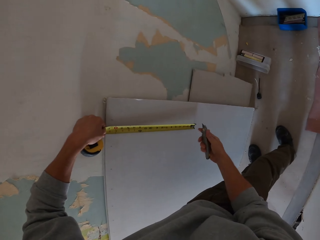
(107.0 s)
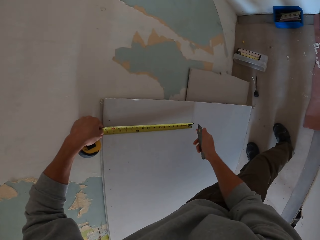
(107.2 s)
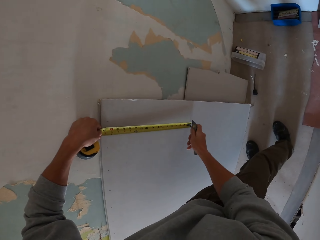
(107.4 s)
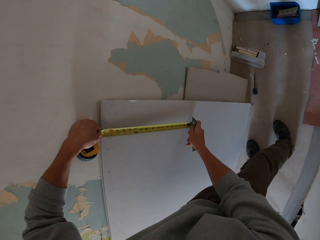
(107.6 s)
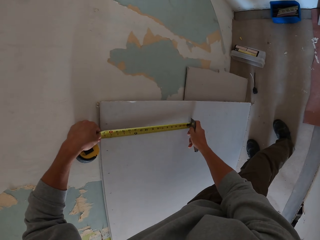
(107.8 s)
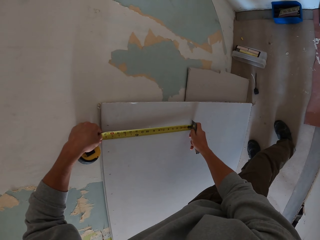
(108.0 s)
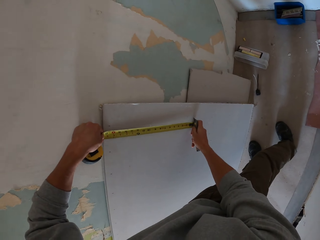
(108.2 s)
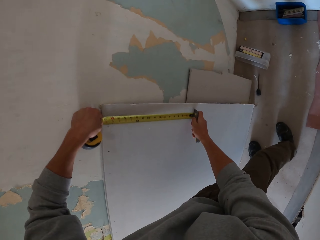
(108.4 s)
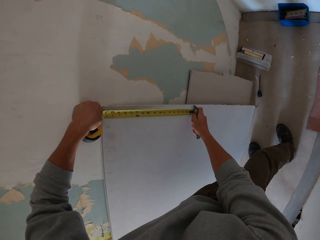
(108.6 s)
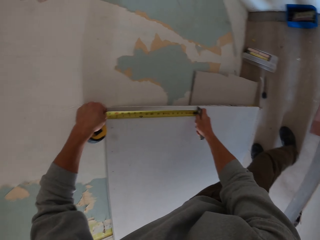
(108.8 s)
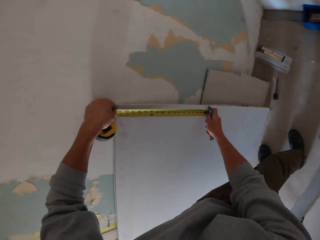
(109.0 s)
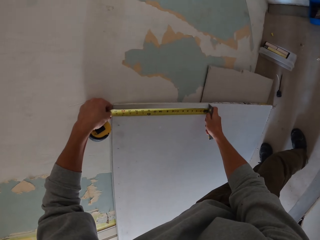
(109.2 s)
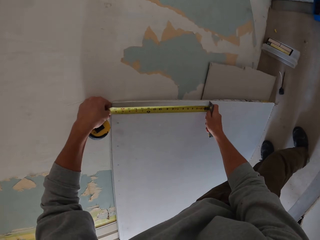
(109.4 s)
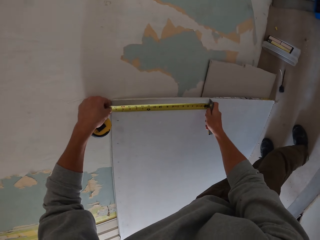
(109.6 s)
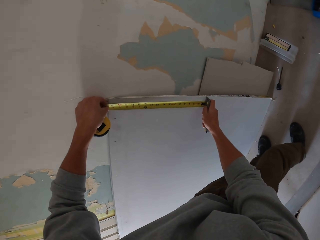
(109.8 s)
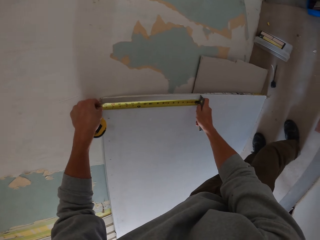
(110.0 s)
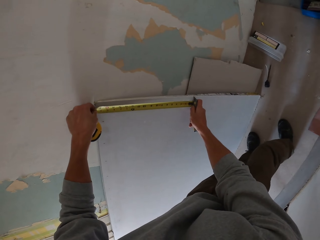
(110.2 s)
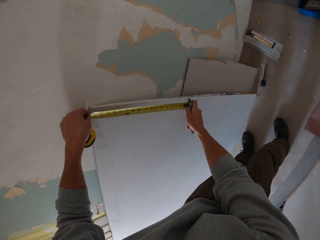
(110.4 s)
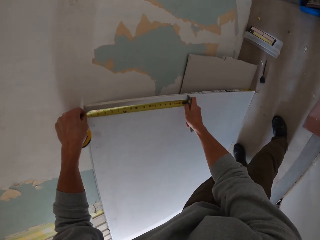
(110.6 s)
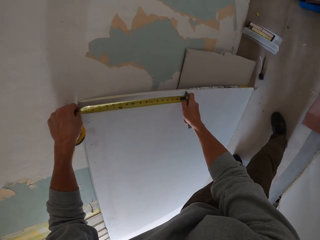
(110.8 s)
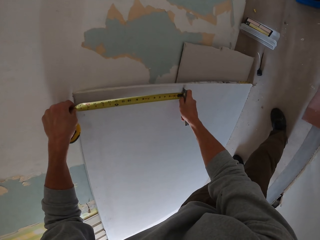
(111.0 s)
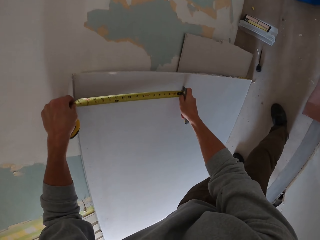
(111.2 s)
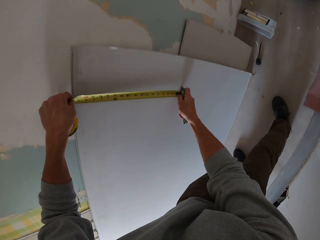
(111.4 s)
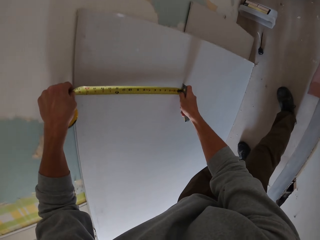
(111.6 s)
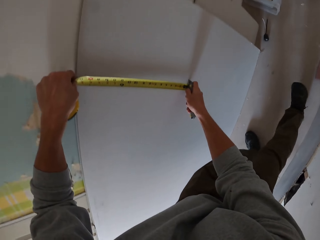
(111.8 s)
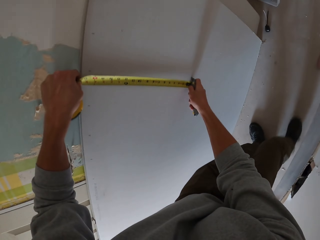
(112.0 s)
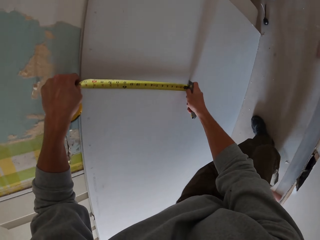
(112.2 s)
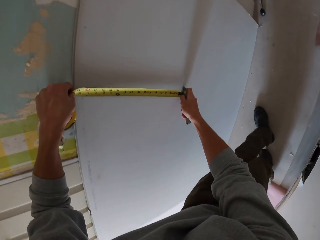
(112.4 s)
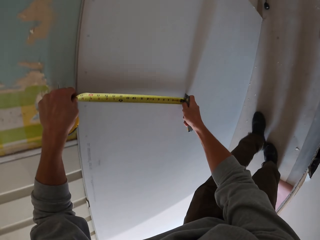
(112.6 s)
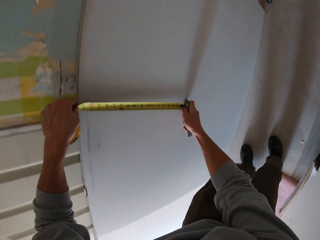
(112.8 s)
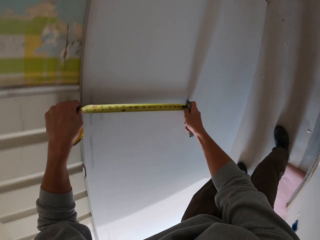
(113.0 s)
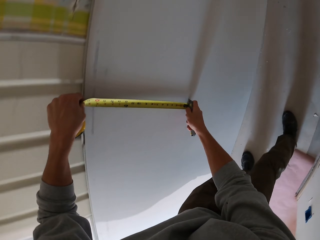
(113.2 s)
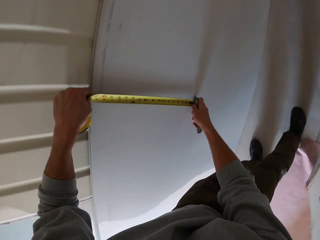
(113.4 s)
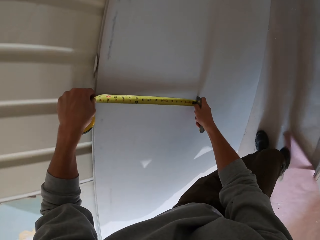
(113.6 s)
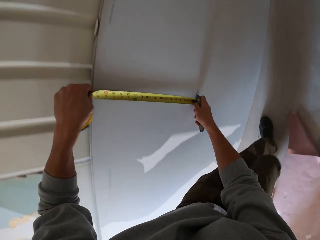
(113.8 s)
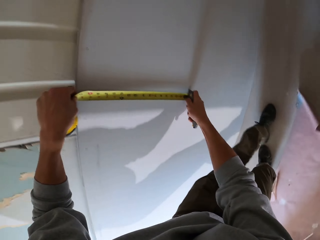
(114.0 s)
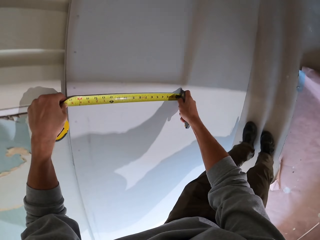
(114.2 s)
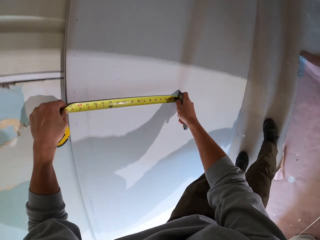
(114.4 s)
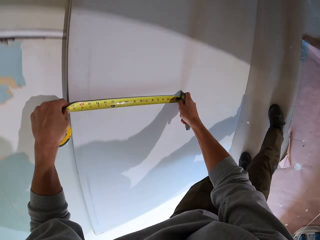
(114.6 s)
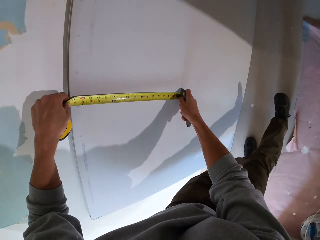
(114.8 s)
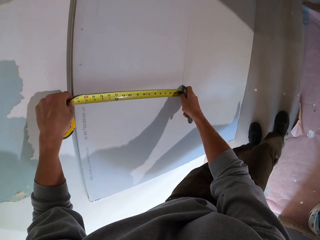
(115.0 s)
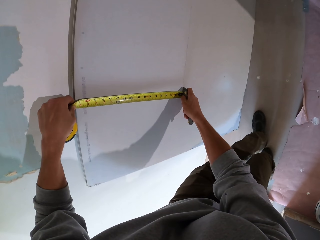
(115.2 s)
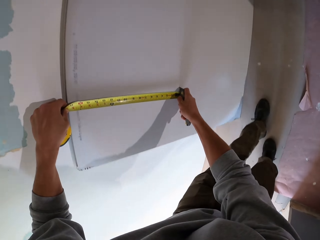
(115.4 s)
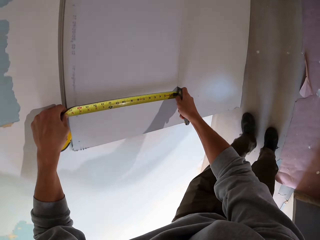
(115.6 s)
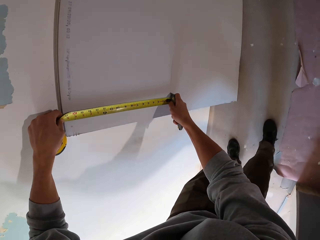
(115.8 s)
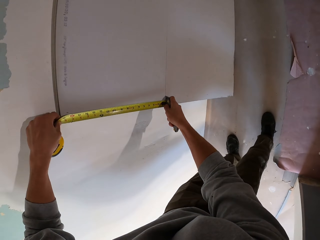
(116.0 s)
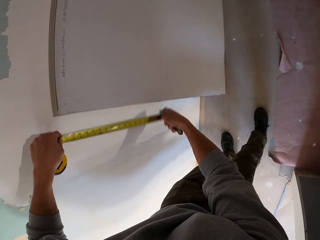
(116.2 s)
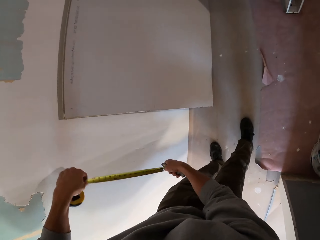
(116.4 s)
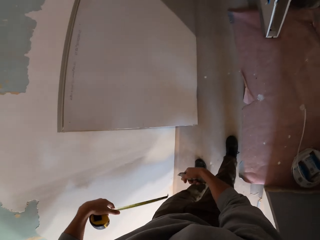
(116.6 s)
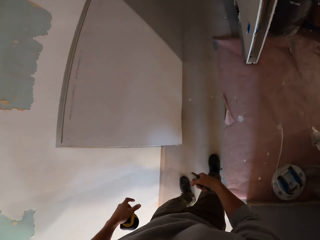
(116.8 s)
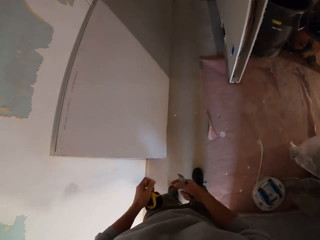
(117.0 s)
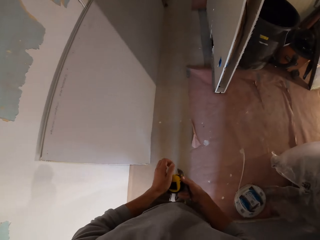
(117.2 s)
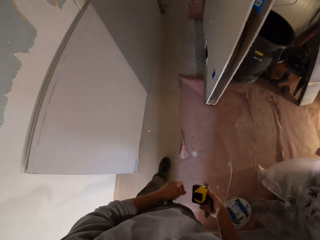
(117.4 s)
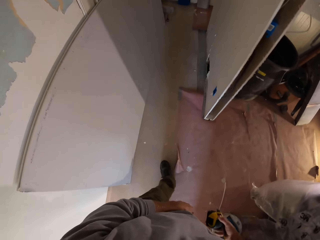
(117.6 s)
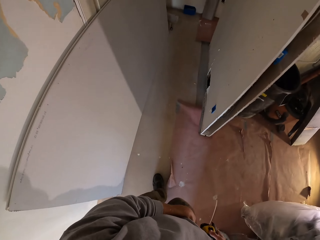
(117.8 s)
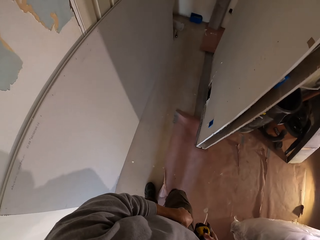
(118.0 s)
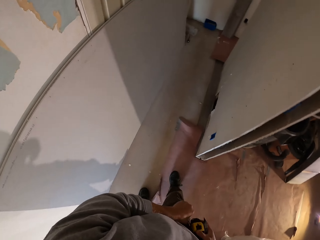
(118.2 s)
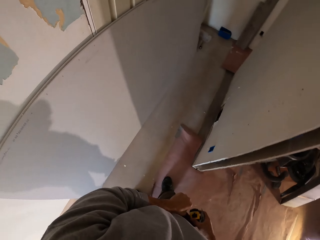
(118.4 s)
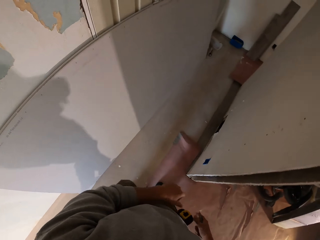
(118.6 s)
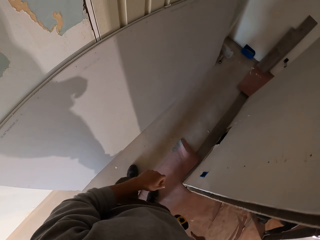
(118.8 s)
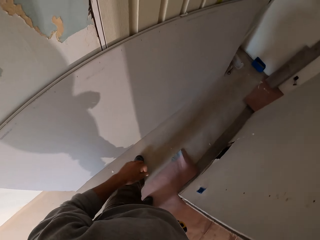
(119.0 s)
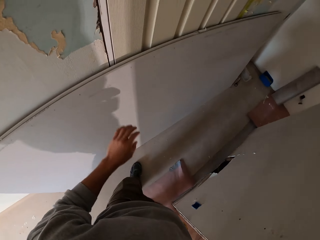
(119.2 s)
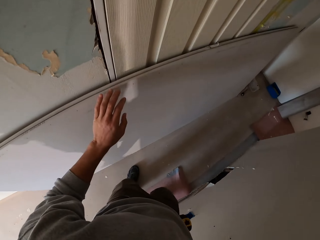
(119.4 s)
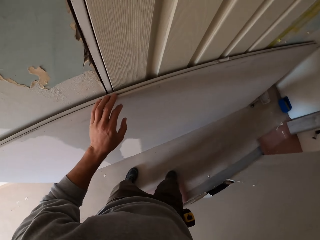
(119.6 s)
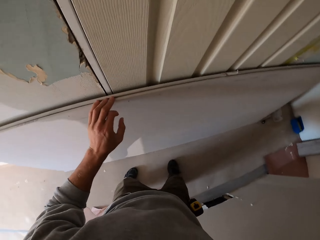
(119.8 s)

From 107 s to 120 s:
The camera wearer holds a cutter. They mark the ceiling board. They cut the board. They step backwards. They cut the board. They step backwards. They cut the board. They stare at the ceiling board. They hold the tape measure. They walk around.

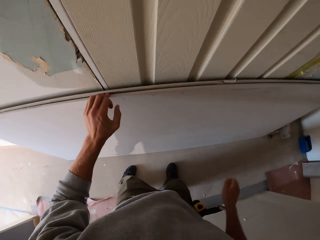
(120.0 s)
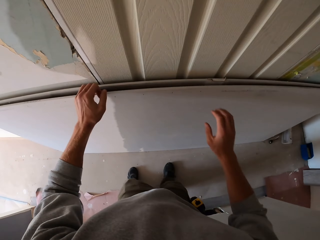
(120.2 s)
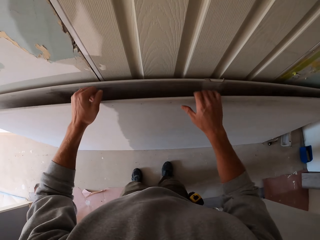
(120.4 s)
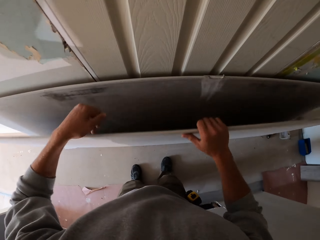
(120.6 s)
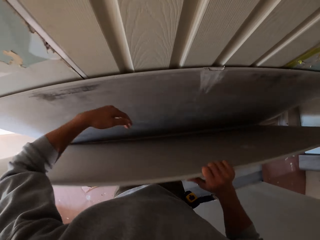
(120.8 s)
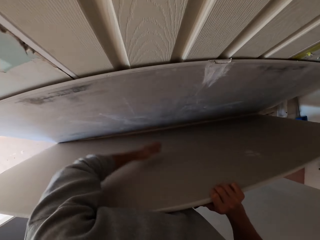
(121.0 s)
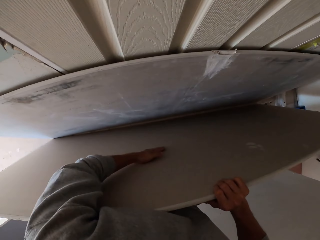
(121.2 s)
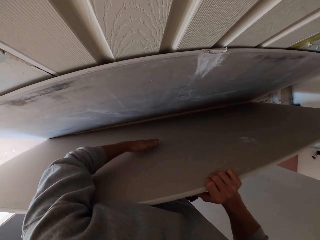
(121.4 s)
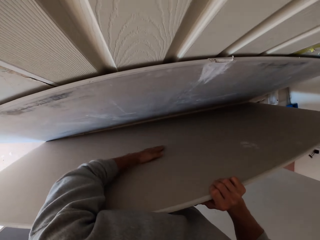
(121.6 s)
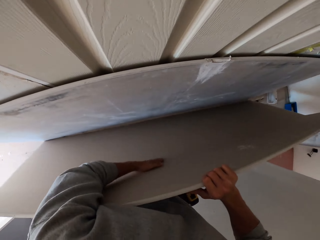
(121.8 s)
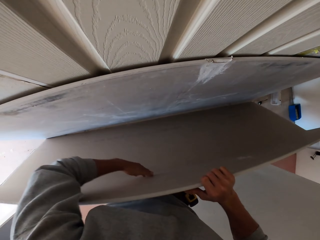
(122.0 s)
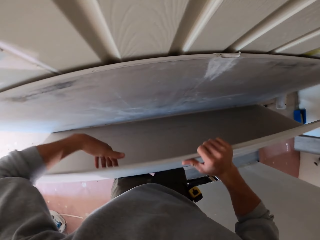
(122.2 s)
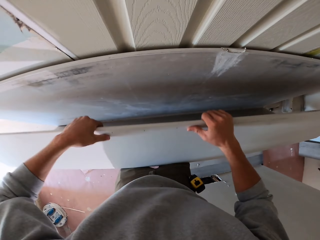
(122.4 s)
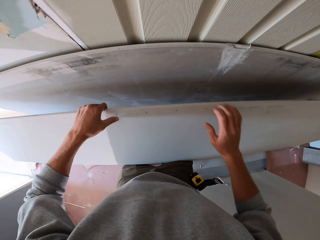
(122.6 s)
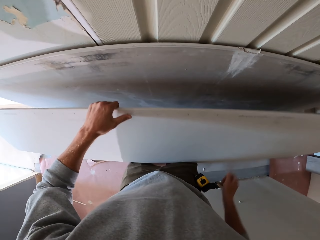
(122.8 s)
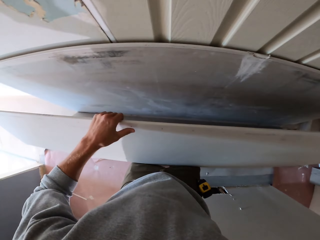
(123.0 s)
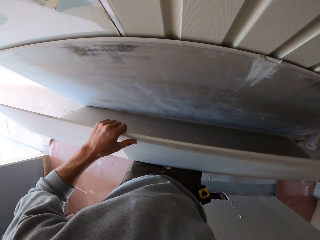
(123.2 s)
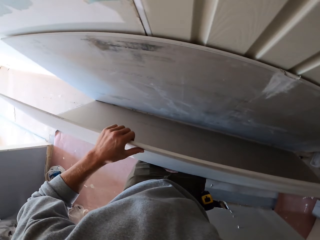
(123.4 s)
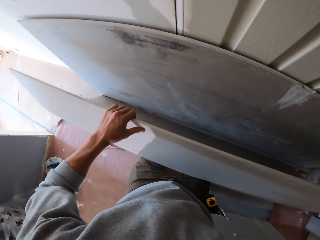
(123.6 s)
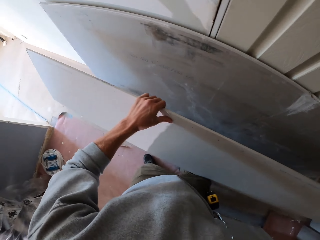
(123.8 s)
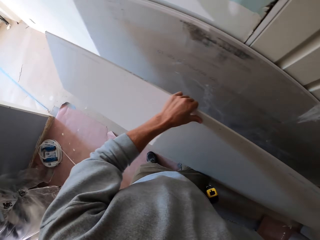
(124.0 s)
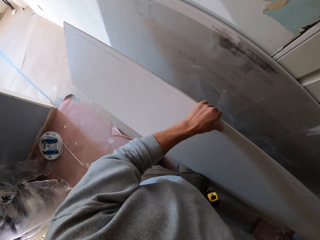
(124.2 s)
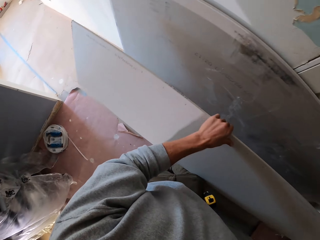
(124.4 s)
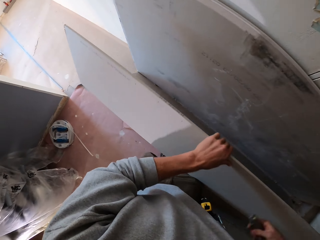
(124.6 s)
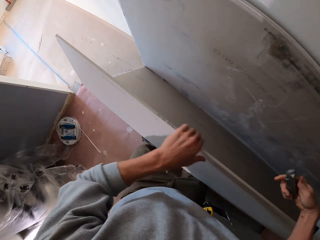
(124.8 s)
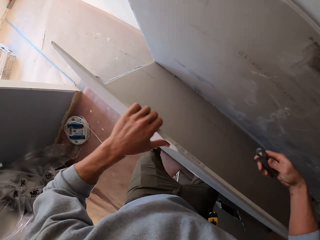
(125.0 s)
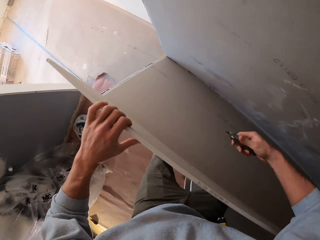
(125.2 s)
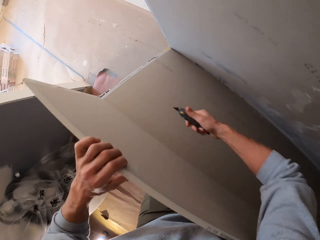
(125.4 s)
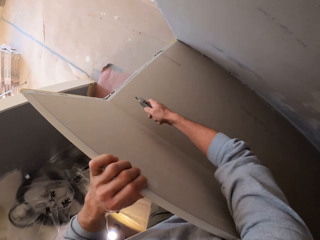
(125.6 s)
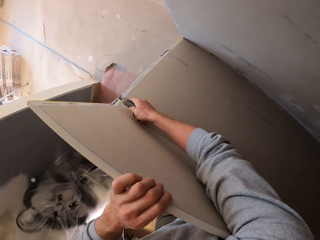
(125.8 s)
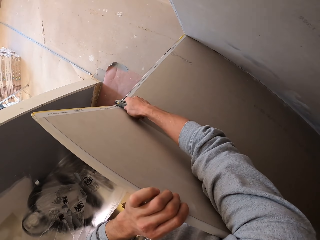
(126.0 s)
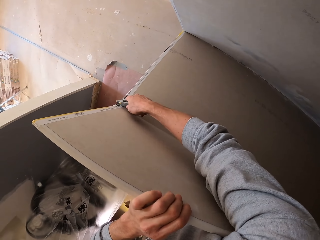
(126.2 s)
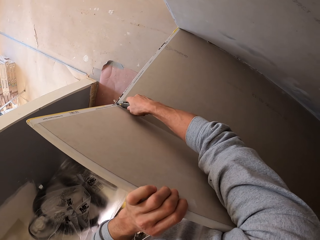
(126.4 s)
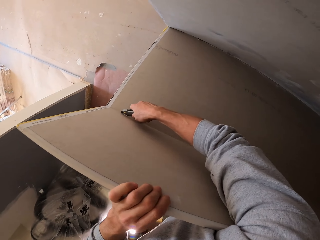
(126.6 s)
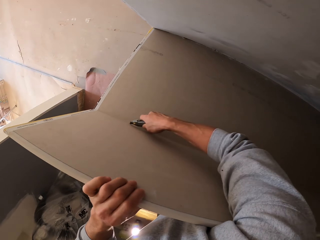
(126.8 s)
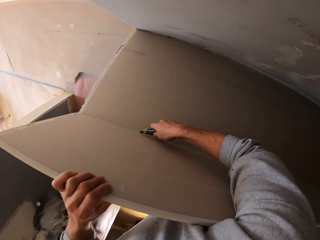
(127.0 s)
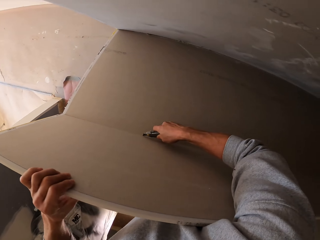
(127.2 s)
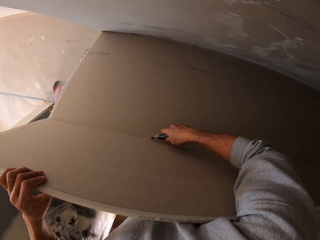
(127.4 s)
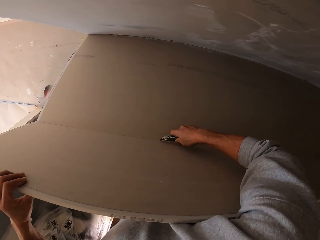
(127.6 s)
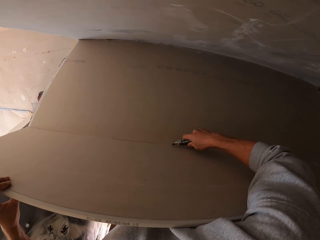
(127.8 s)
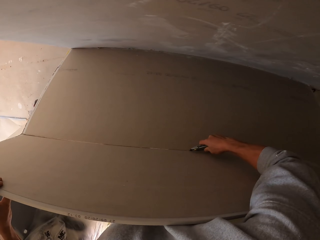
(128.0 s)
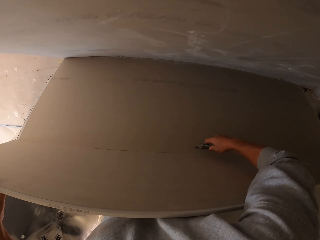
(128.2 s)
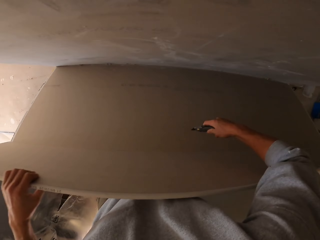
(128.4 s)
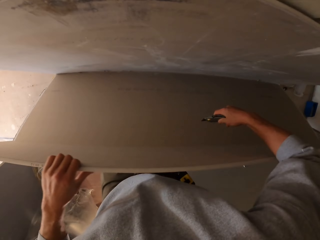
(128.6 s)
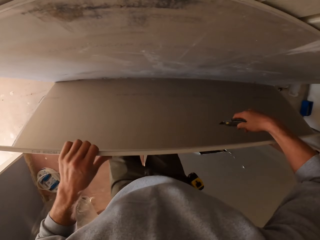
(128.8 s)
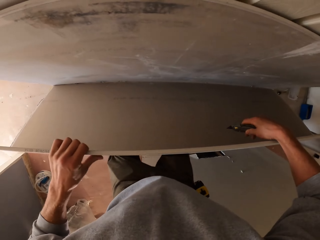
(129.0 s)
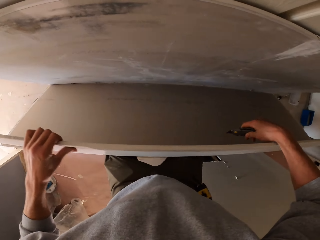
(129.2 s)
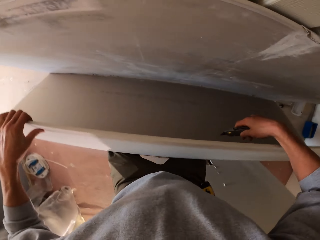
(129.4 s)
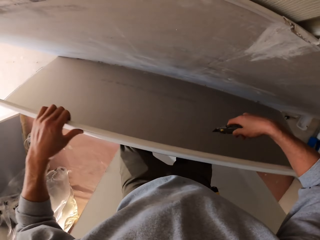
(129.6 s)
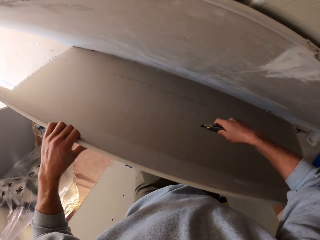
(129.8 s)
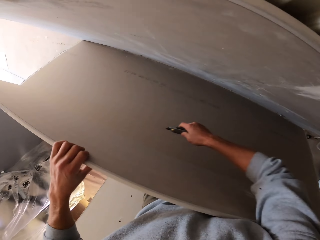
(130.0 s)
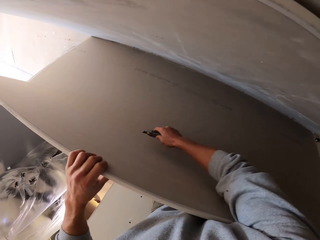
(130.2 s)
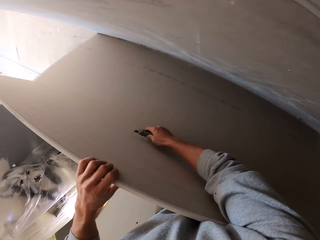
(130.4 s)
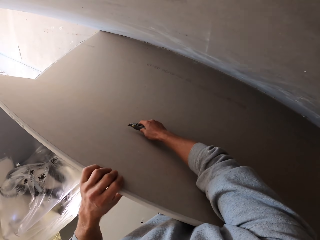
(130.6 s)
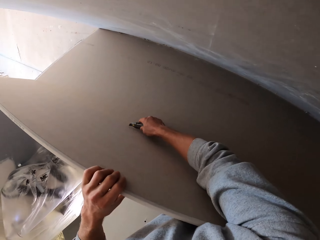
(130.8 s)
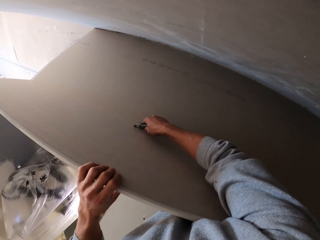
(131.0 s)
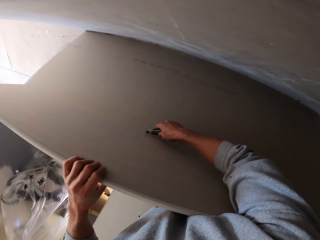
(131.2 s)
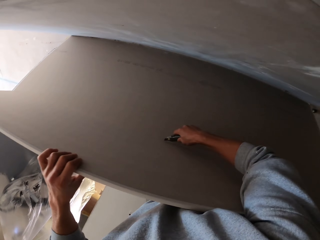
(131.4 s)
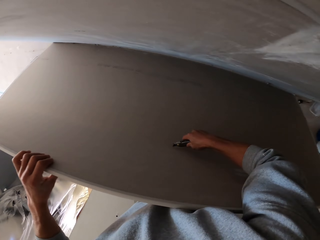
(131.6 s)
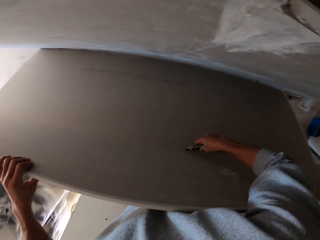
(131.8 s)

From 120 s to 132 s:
The camera wearer holds the board. They inspect the ceiling board. They hold the cutter. They cut the board with the cutter. They stare at the ceiling board. They cut the ceiling board.
